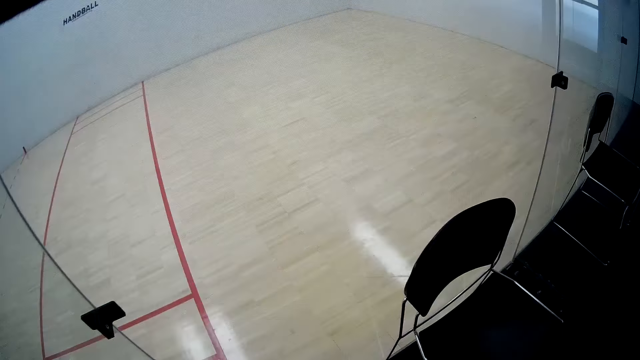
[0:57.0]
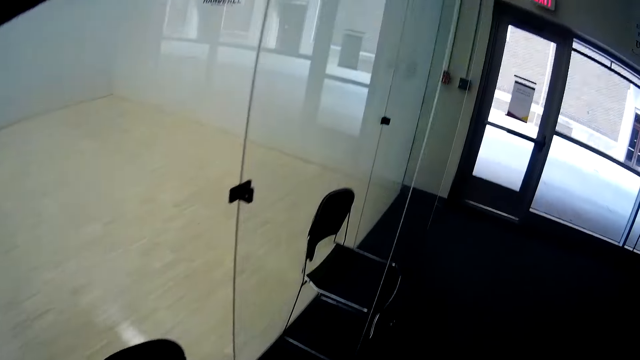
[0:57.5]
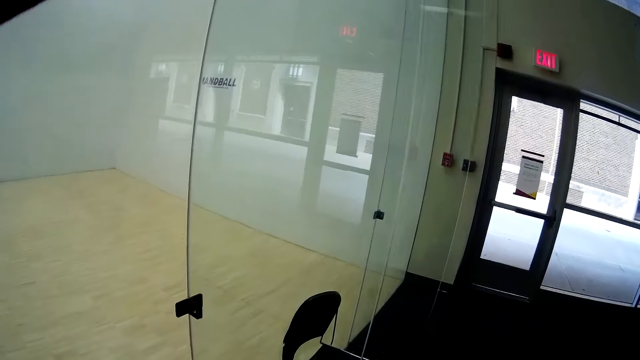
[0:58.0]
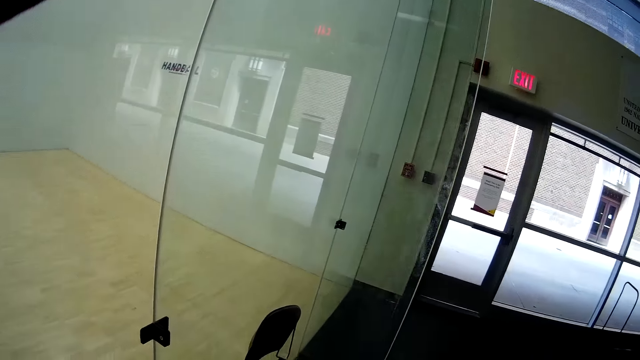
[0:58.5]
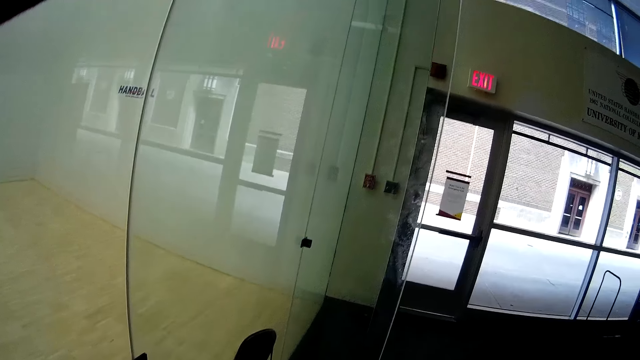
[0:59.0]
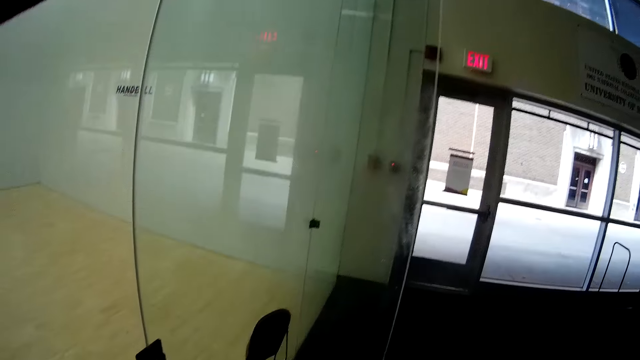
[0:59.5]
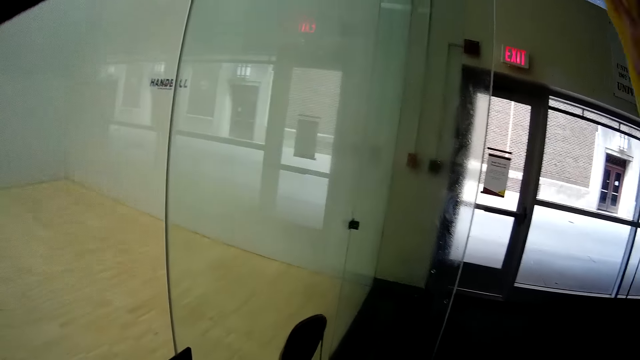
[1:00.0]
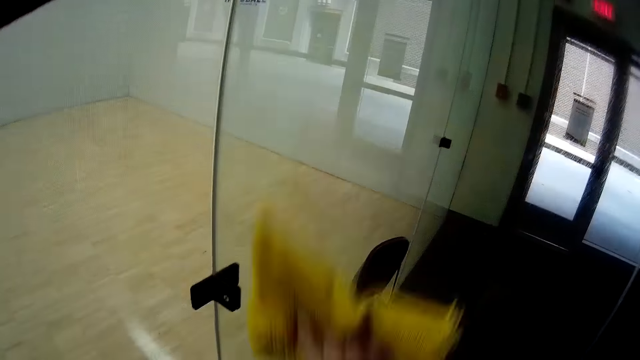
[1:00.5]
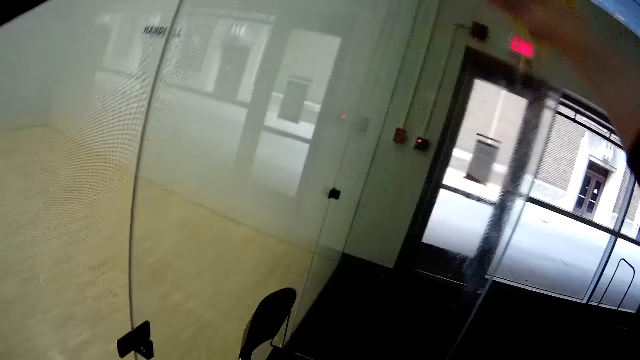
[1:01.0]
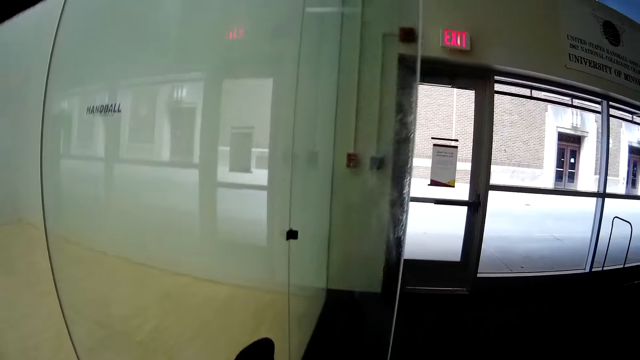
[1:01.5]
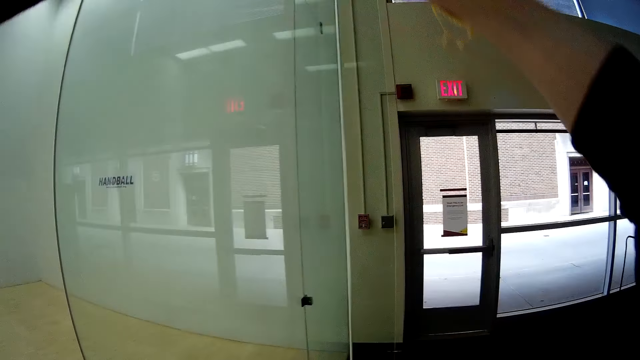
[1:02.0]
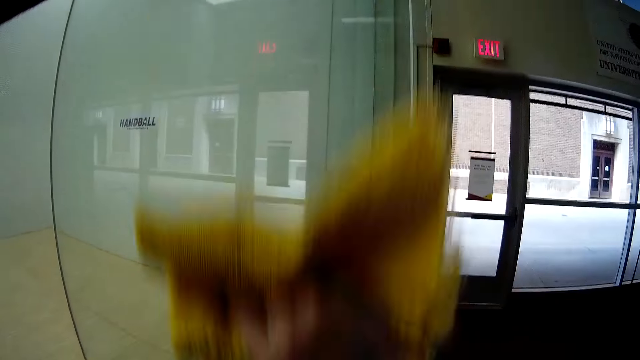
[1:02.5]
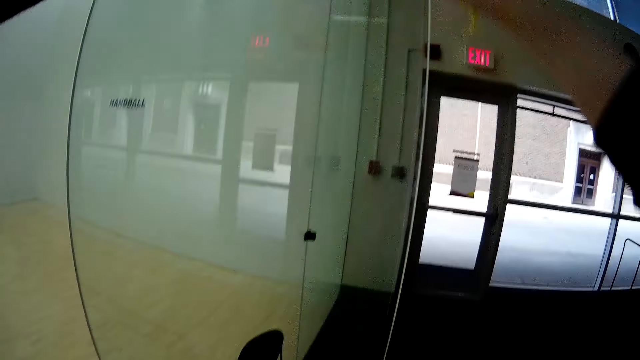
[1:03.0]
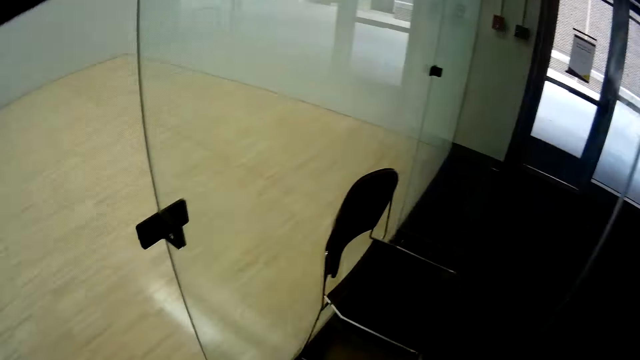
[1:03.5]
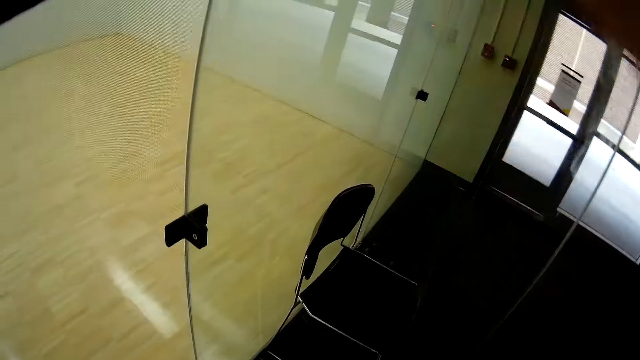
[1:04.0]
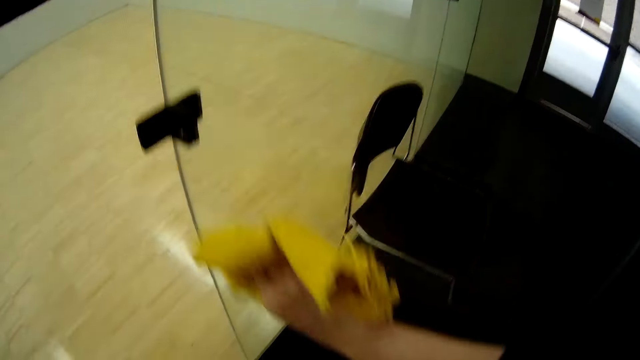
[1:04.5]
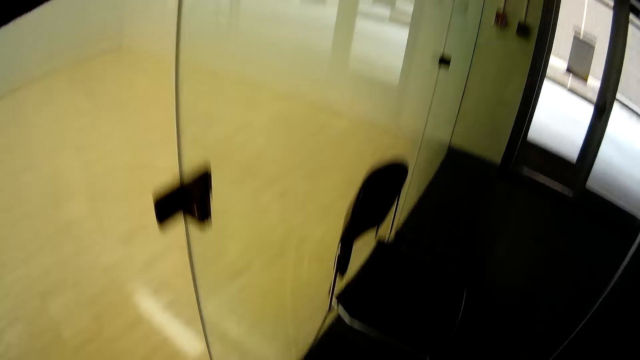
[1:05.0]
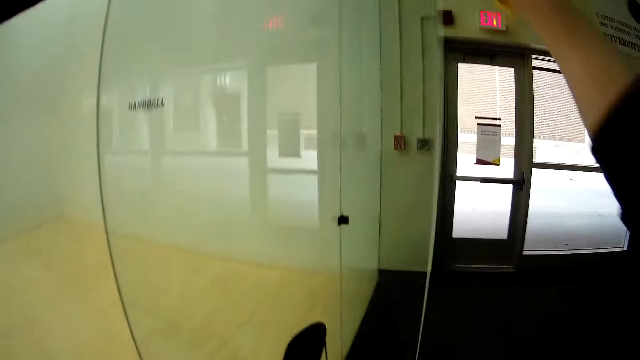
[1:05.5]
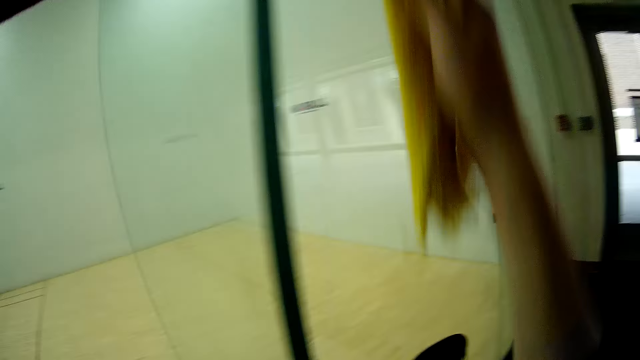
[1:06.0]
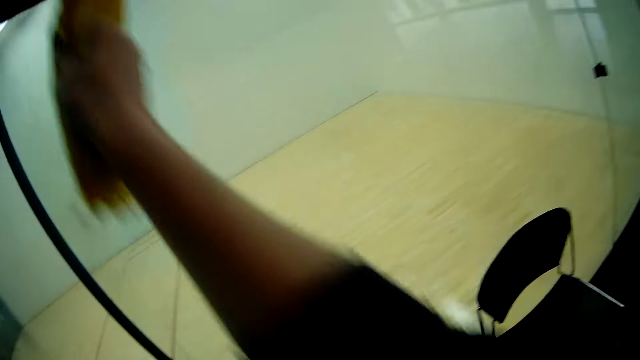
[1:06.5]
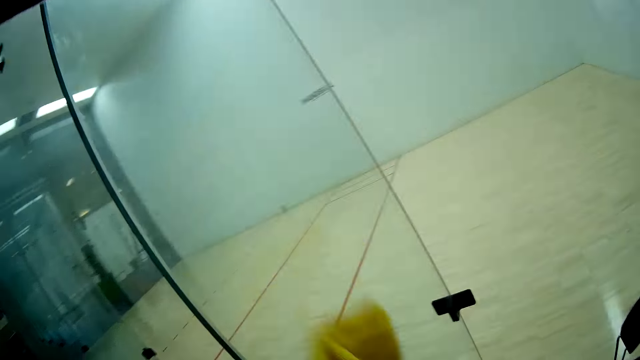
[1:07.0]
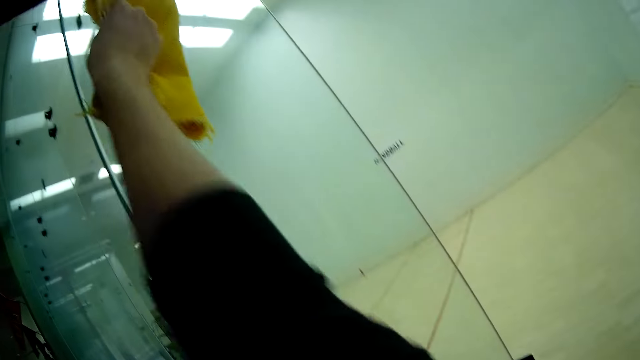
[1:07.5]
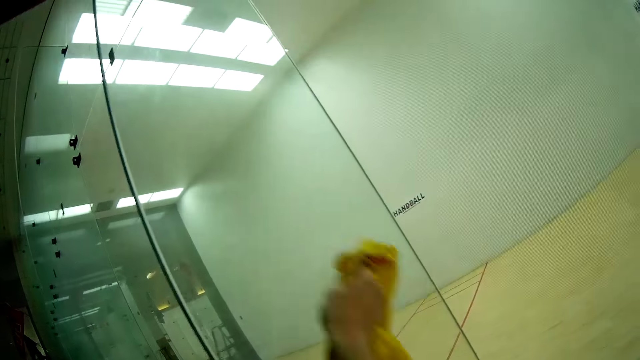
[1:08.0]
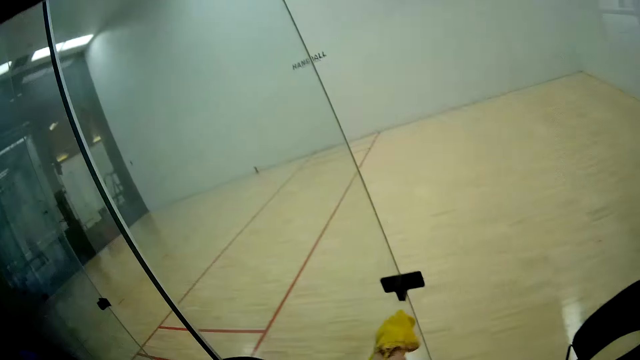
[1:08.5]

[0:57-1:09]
The camera wearer walks toward the glass window. He cleans a glass door with a napkin with his right hand.

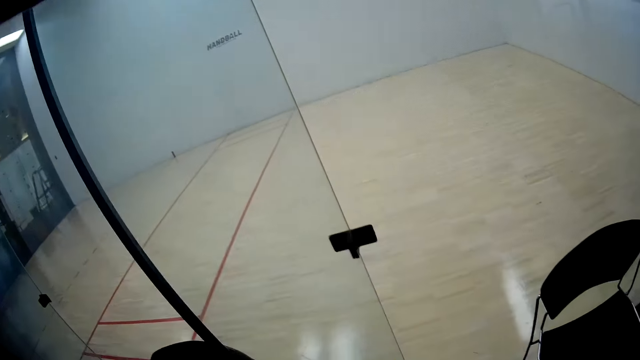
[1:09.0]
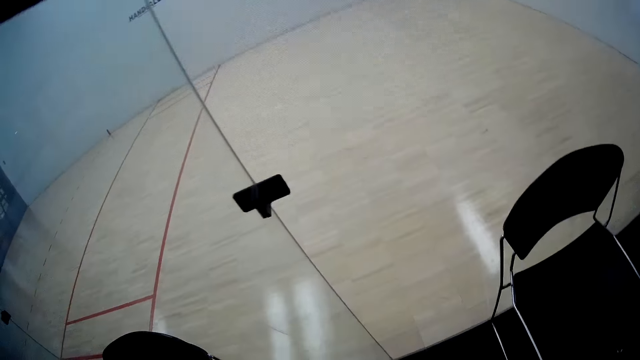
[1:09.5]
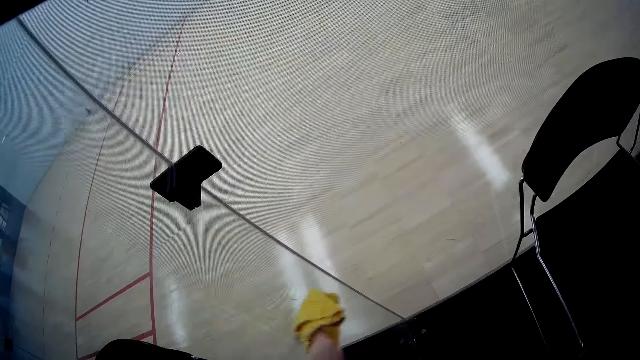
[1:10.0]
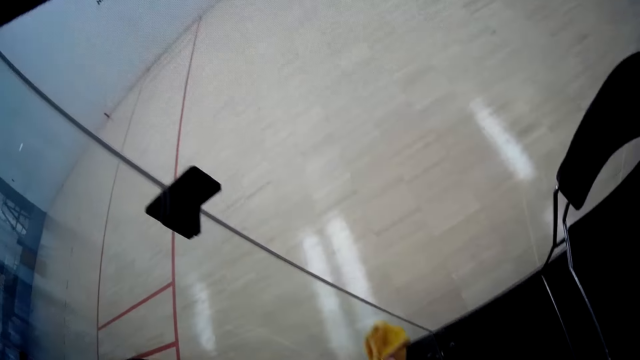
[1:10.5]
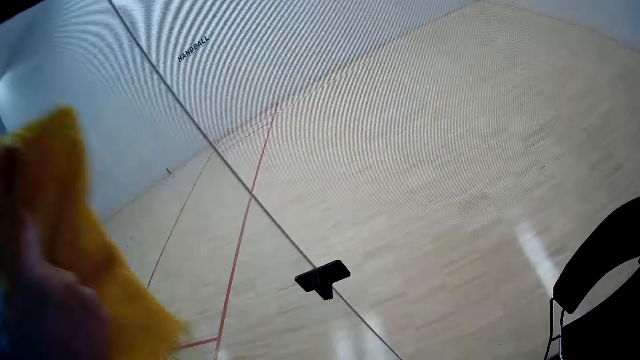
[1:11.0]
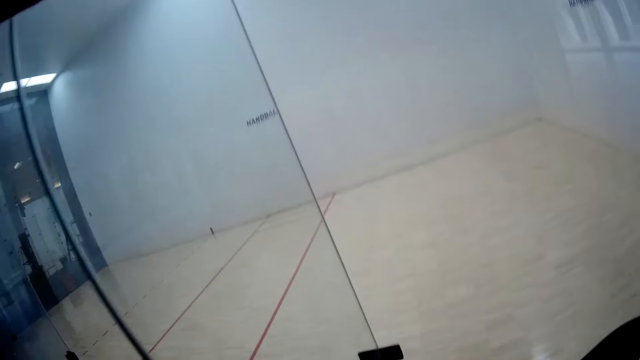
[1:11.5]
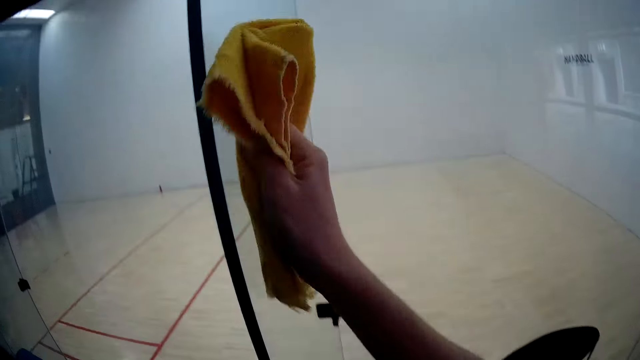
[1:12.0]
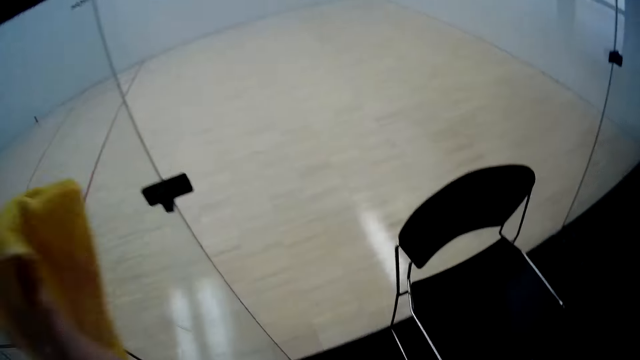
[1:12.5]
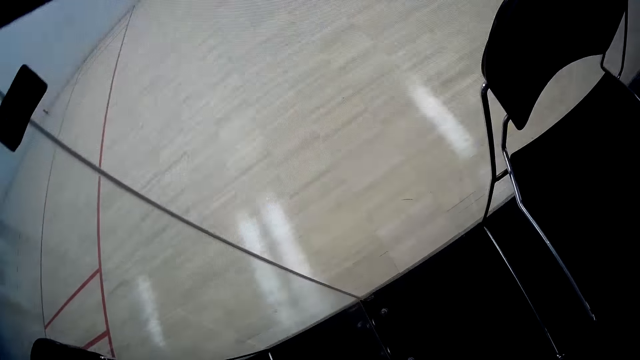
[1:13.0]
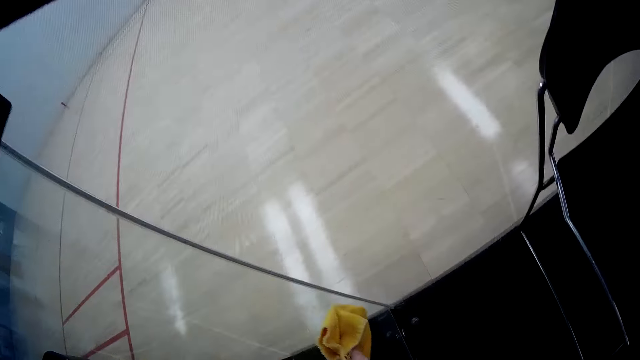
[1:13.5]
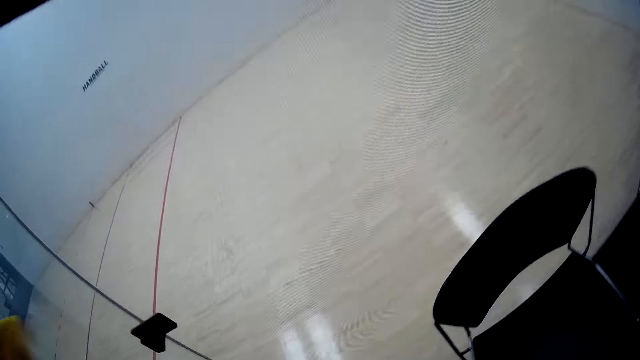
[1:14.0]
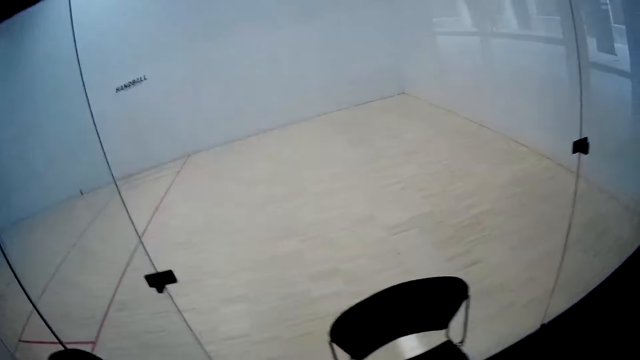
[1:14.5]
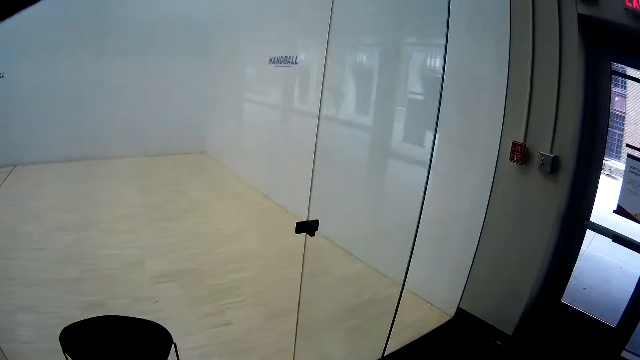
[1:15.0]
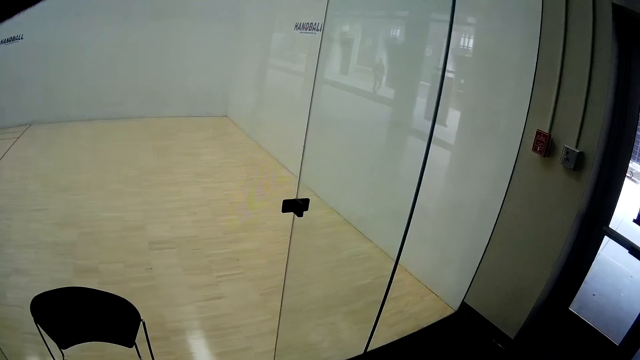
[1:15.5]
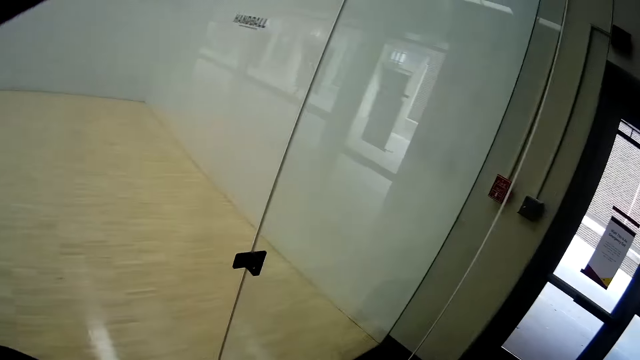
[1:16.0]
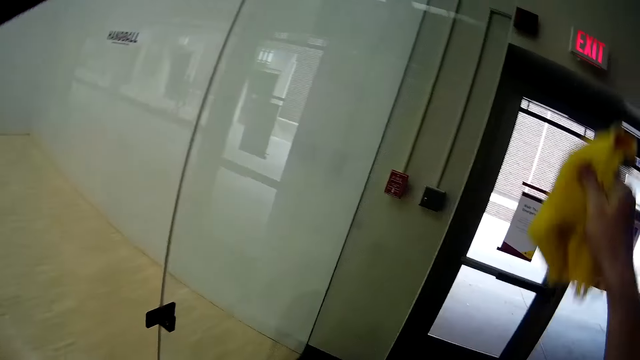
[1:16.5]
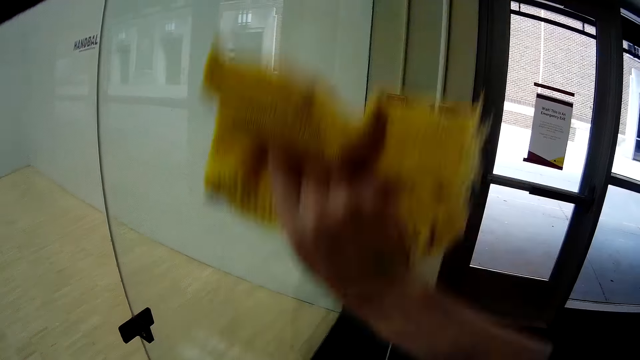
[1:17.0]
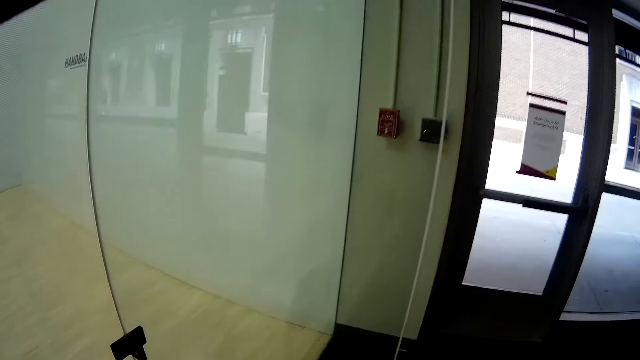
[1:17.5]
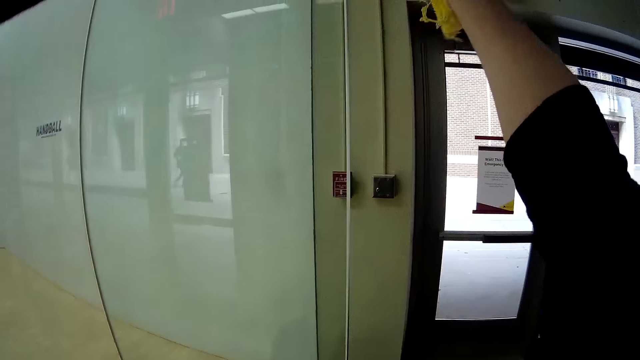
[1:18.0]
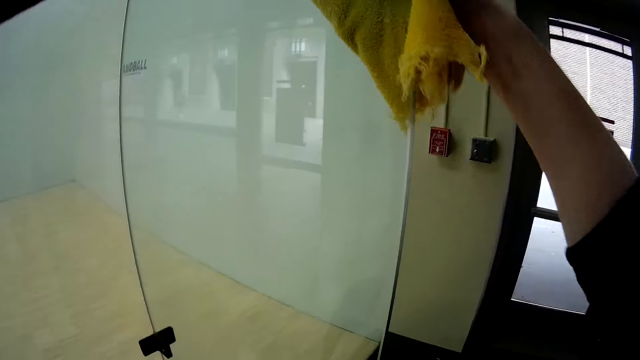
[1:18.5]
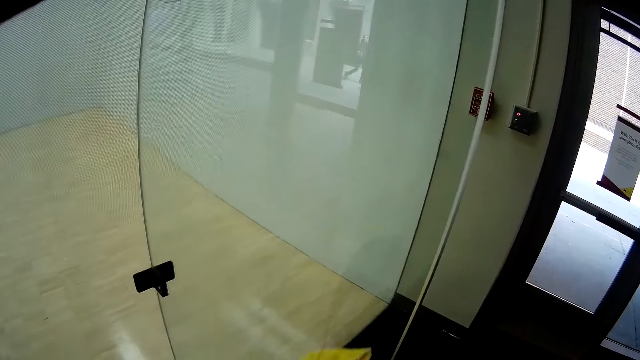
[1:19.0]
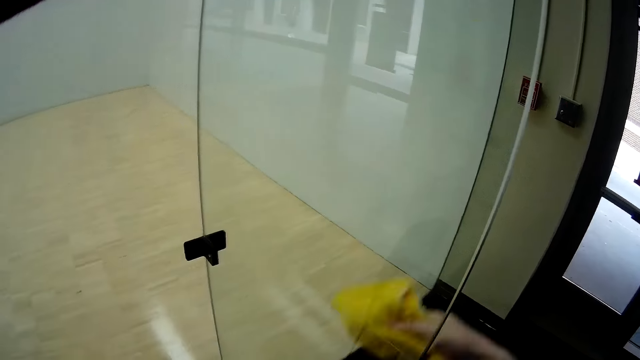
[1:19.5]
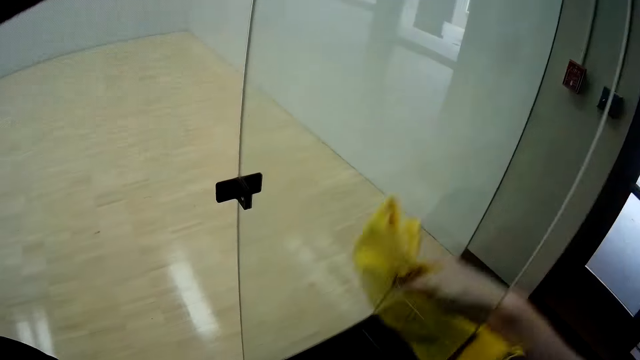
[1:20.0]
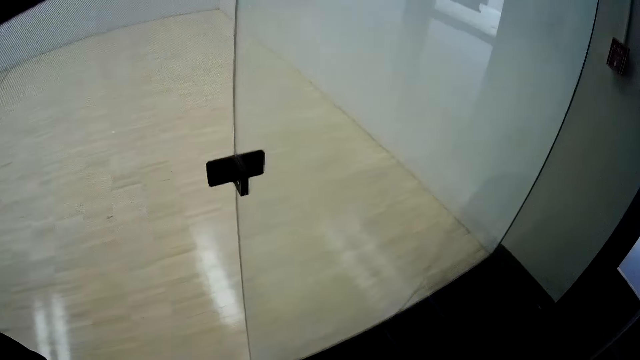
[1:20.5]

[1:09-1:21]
The camera wearer walks toward the glass window. He cleans a glass door with a napkin with his right hand.
